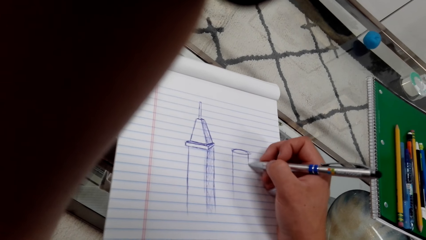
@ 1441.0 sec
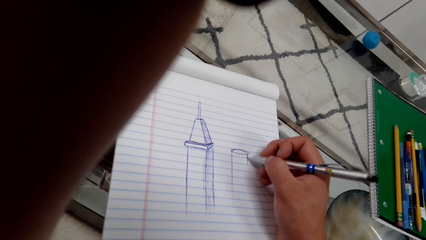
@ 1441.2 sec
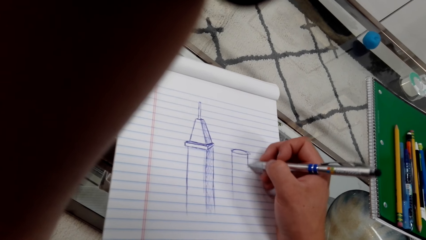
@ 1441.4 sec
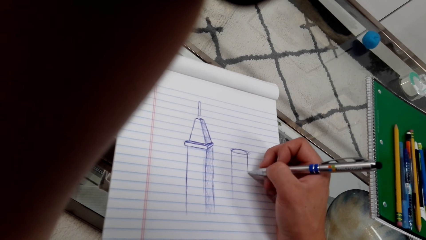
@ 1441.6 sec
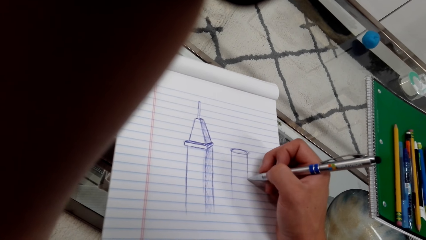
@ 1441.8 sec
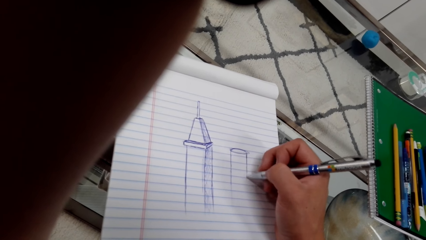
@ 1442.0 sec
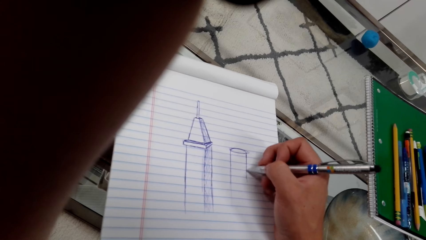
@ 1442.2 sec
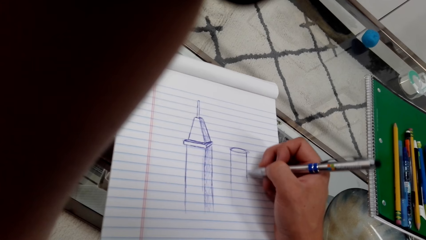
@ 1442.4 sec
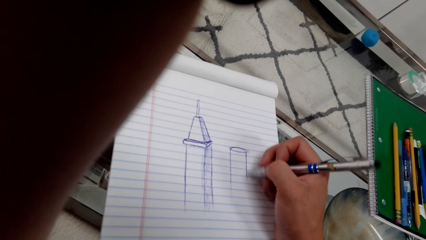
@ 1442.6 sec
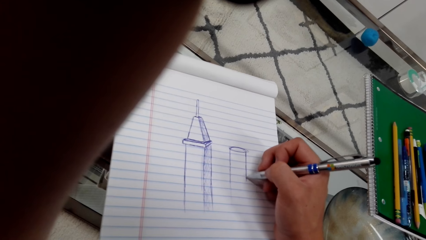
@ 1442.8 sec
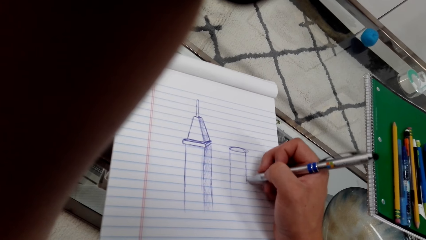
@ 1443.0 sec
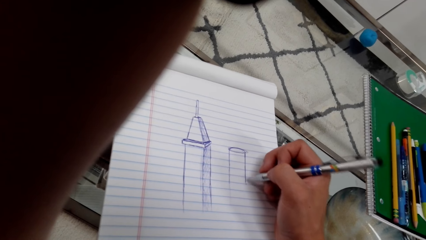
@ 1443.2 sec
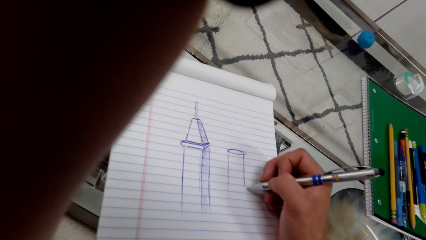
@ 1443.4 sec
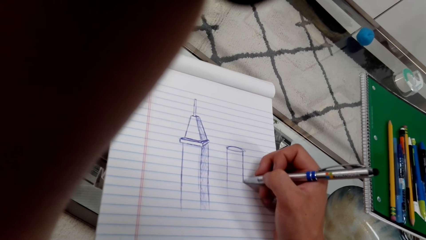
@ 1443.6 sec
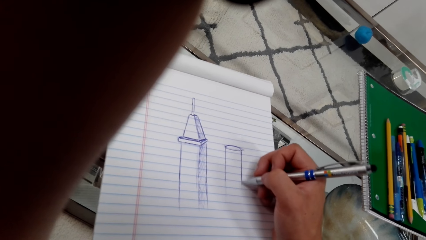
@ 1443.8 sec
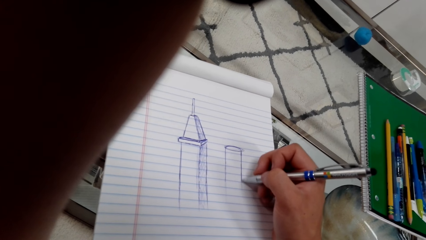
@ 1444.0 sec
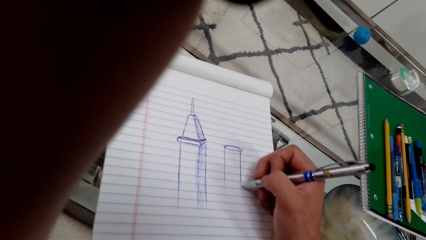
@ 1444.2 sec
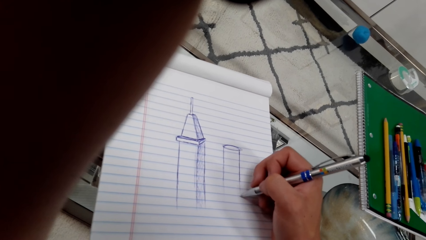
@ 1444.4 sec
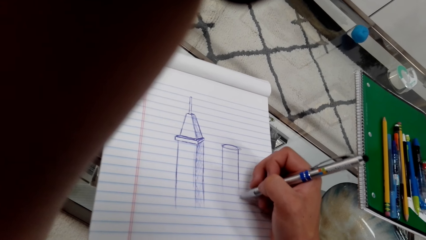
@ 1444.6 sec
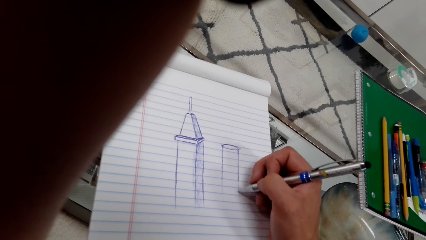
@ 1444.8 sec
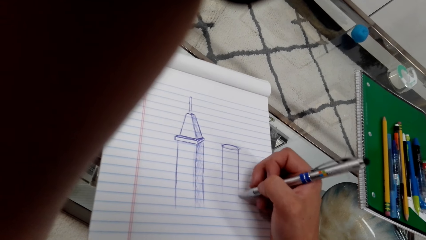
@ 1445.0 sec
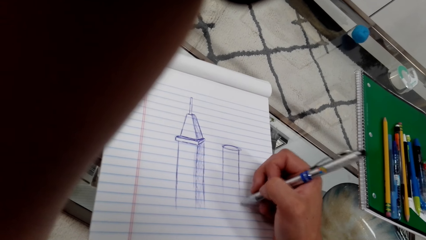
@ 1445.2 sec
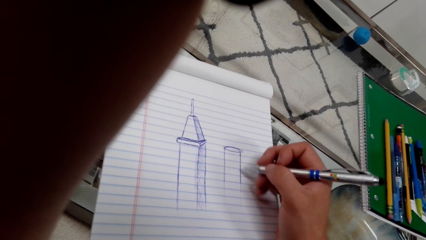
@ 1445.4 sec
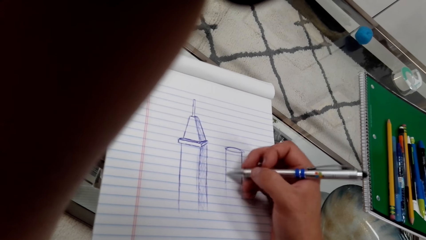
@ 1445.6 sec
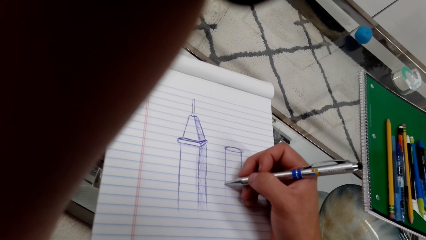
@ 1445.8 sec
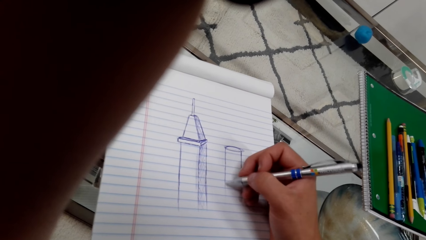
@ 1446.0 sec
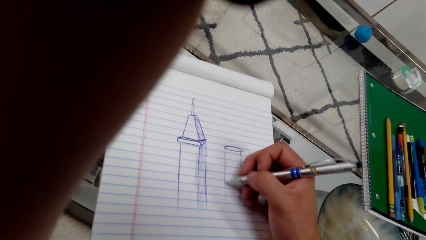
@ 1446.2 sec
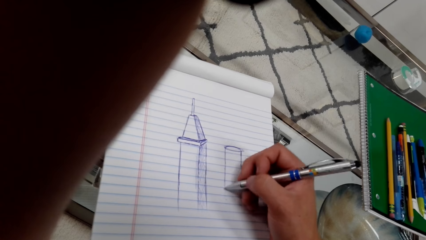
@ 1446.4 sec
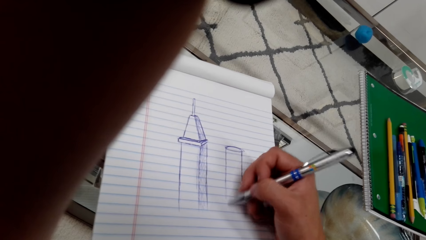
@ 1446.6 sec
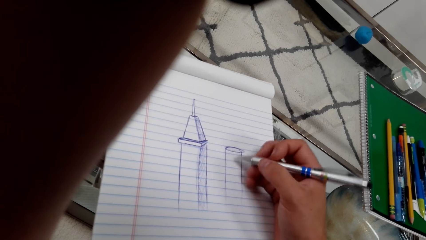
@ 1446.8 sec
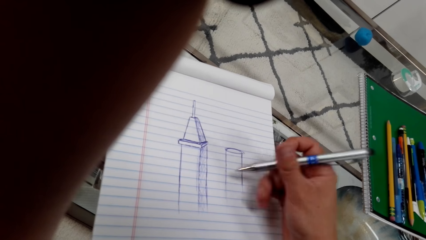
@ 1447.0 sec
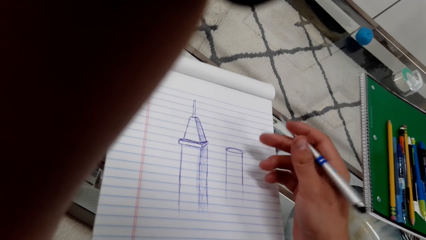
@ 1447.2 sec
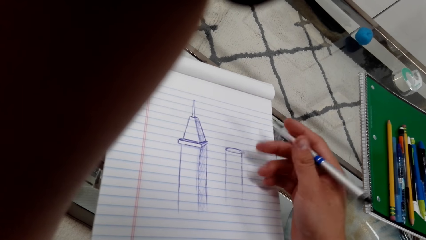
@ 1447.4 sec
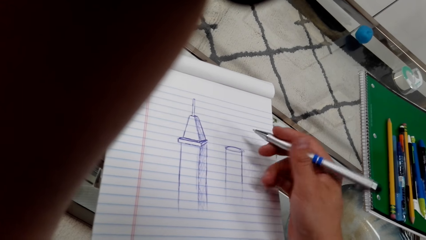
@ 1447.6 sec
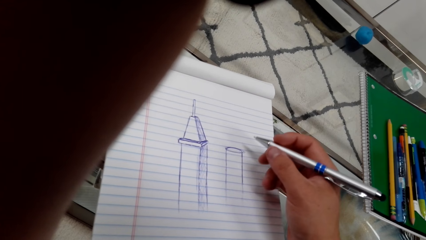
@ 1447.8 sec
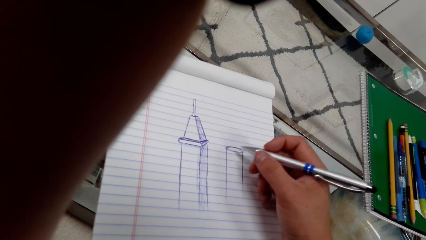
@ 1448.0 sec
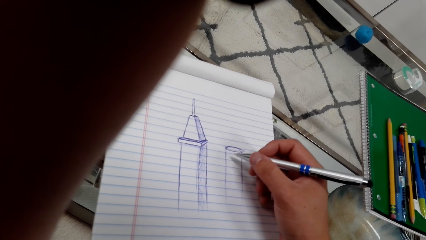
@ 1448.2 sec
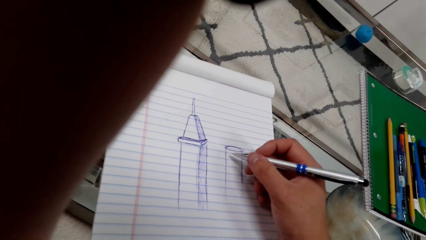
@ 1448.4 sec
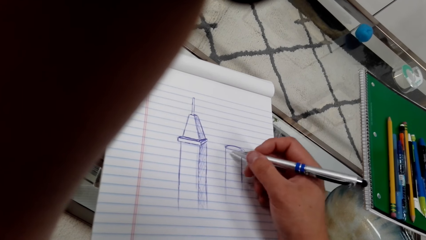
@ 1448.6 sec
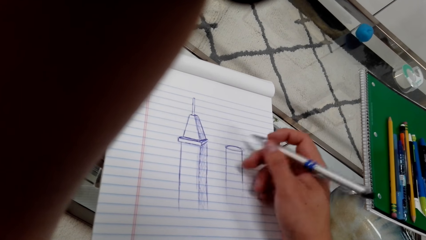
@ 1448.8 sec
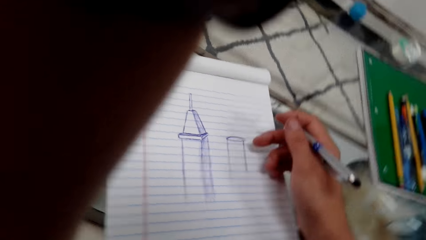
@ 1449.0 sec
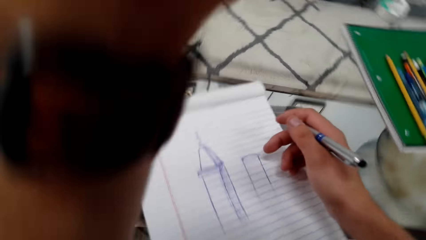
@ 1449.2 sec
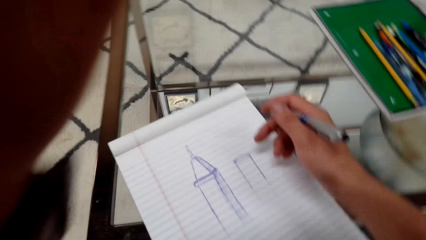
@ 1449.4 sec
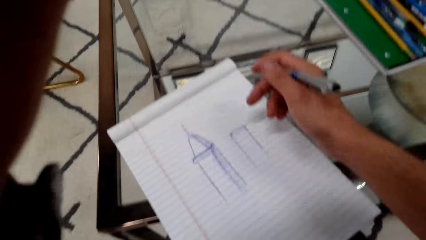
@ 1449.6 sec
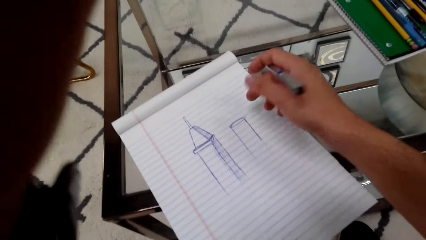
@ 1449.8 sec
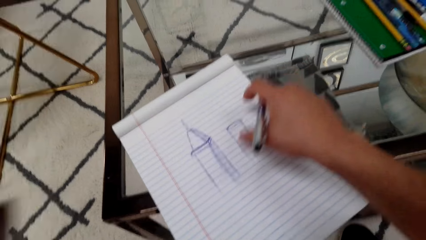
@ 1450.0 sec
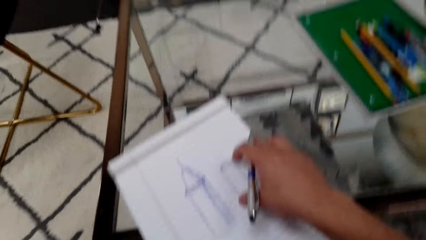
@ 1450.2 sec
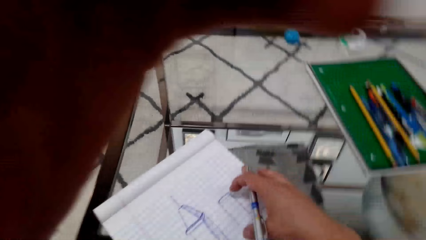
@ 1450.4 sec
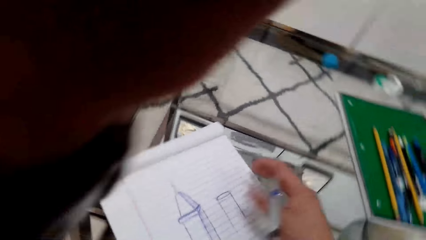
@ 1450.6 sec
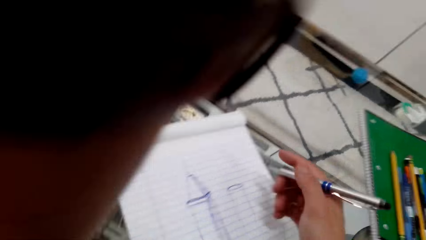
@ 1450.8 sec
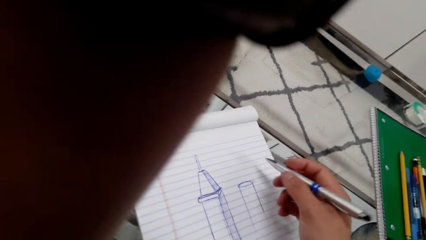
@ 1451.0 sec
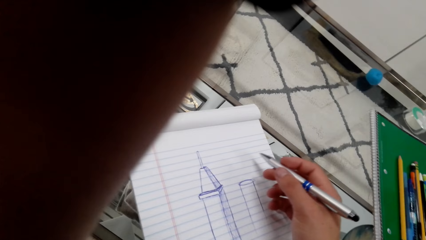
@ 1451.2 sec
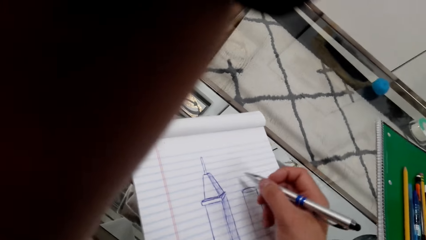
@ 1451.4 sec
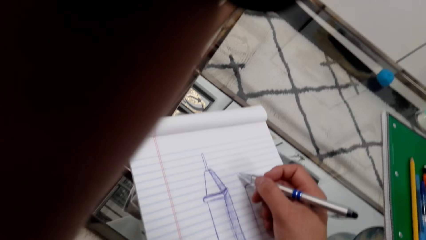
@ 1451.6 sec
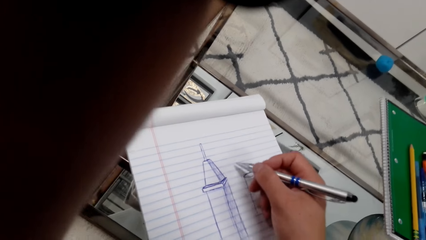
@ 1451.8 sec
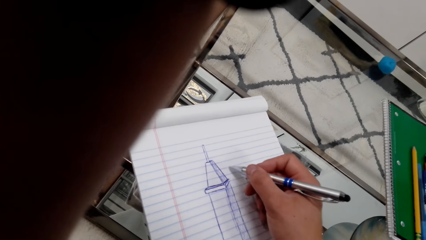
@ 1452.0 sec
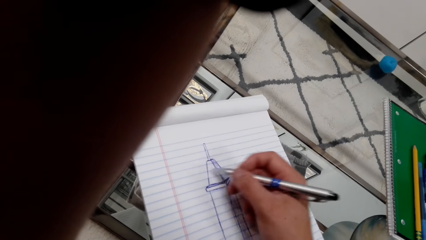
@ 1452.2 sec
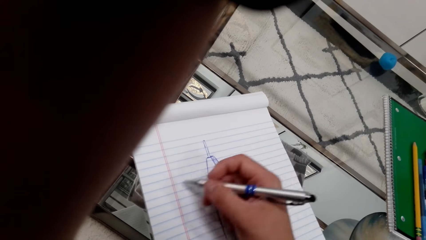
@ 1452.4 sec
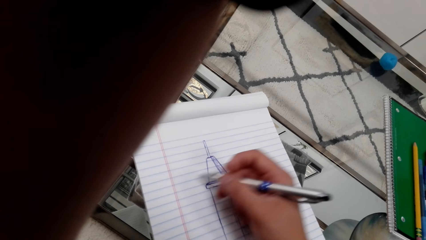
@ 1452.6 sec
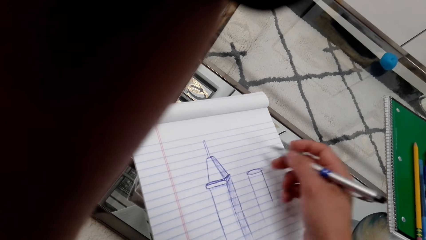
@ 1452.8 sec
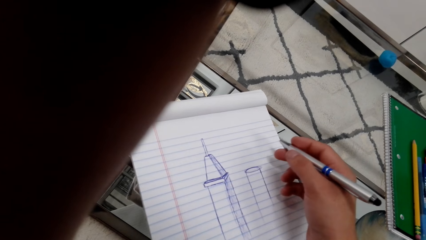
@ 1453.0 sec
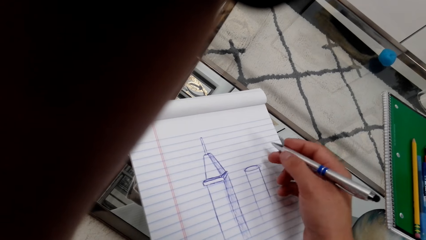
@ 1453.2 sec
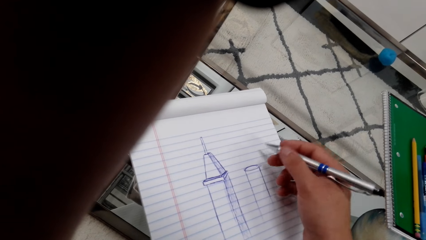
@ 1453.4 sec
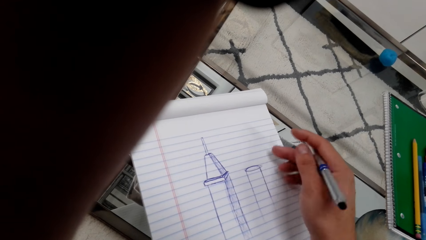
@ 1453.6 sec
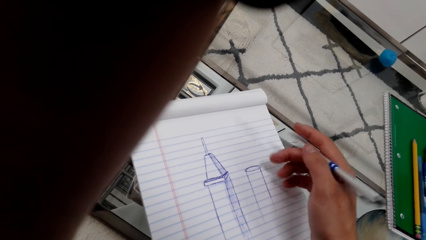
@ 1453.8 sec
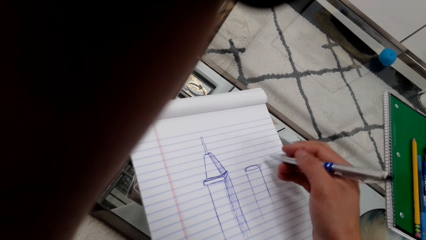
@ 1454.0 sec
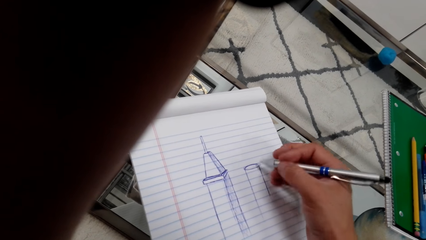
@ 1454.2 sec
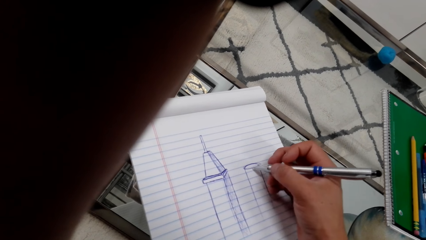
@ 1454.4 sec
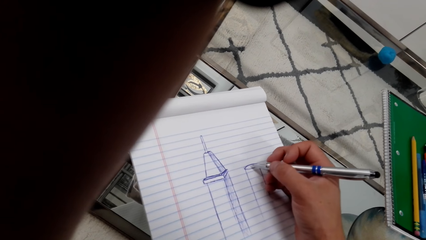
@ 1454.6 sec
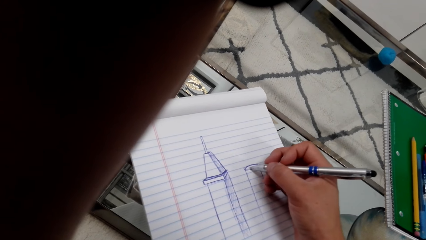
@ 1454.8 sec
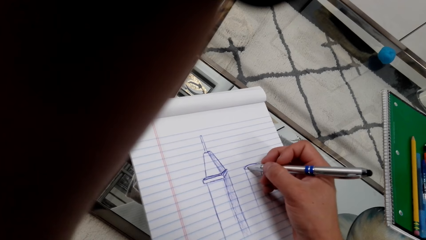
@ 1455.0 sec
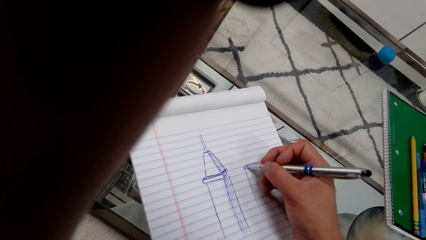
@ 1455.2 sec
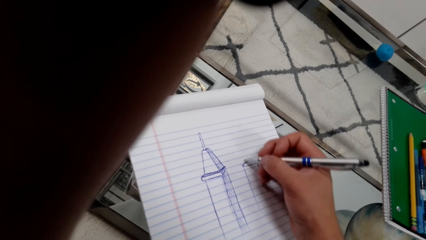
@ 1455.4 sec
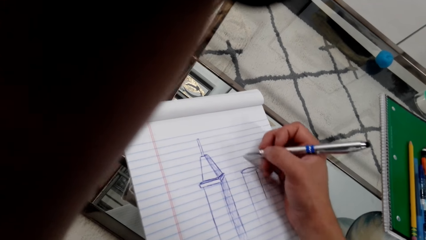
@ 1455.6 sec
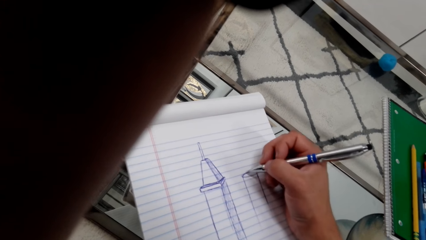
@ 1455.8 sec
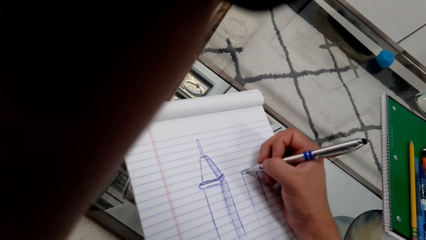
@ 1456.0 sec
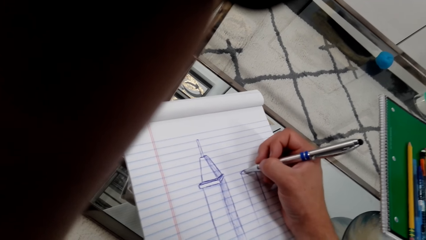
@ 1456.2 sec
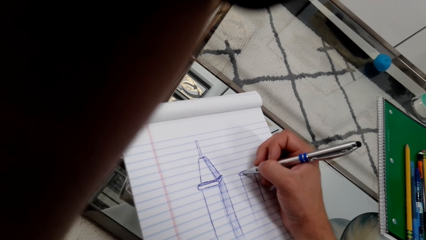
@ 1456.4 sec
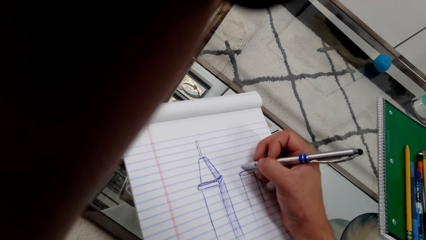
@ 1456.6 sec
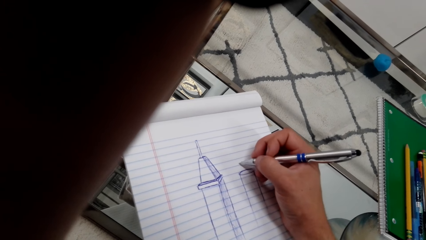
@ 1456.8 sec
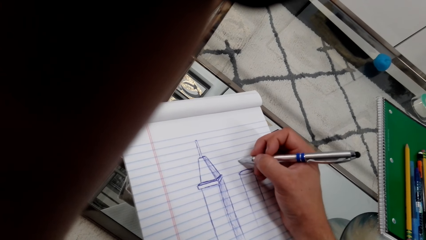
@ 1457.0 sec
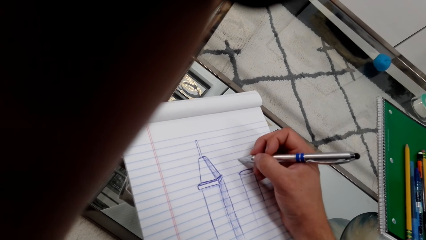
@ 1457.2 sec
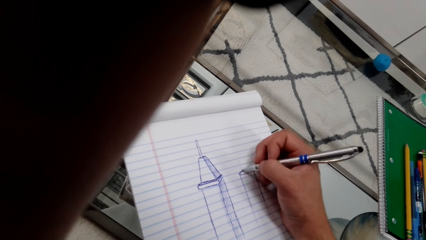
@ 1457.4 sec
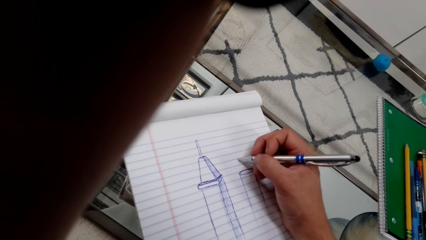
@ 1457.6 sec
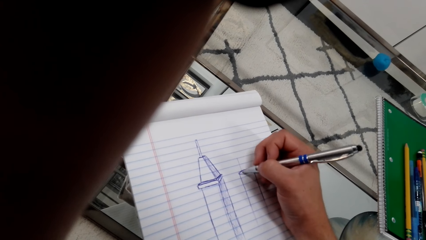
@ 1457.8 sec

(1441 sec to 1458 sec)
The camera wearer draws on a book with a pen. They draw on the book with the pen again. They move the book.
